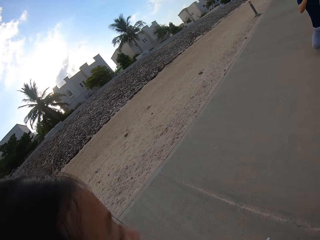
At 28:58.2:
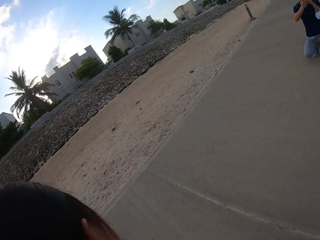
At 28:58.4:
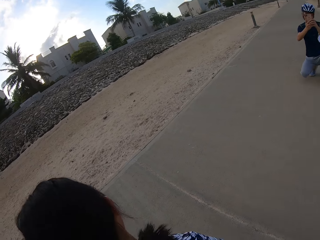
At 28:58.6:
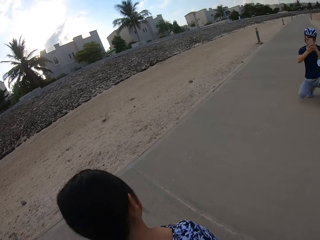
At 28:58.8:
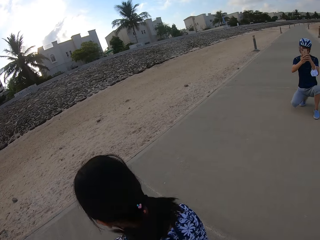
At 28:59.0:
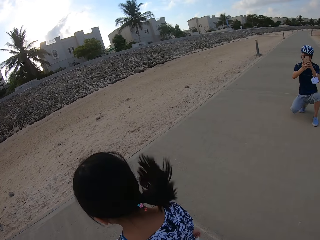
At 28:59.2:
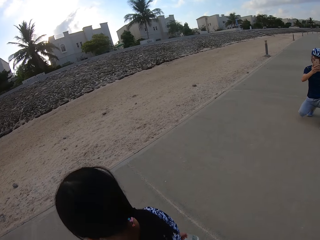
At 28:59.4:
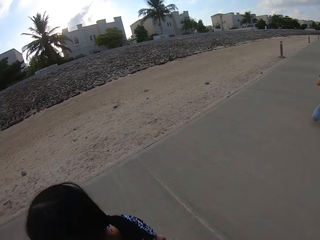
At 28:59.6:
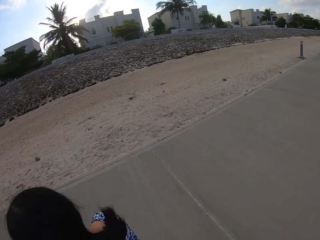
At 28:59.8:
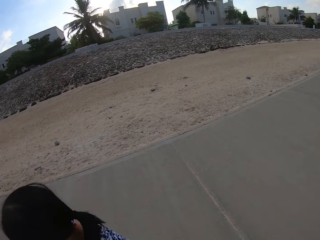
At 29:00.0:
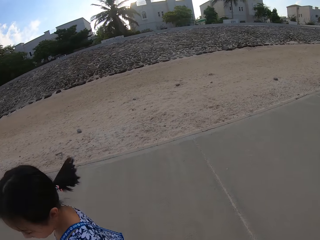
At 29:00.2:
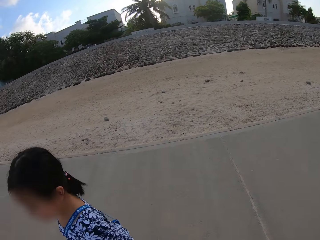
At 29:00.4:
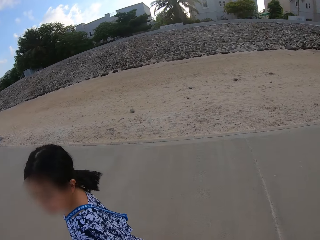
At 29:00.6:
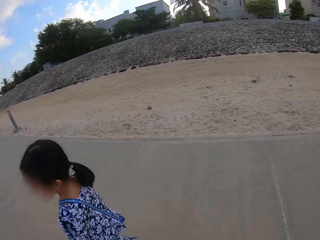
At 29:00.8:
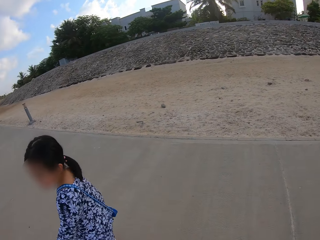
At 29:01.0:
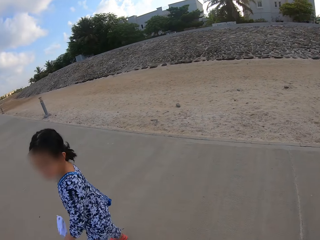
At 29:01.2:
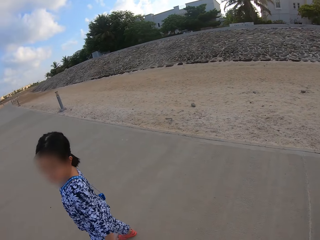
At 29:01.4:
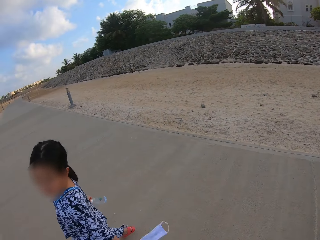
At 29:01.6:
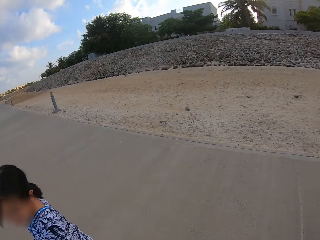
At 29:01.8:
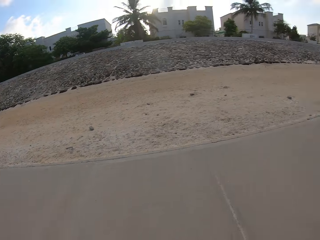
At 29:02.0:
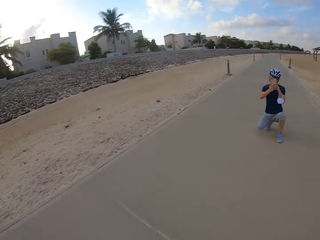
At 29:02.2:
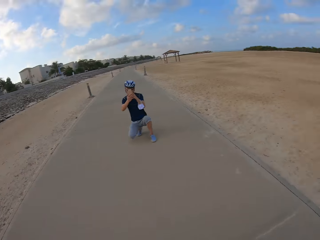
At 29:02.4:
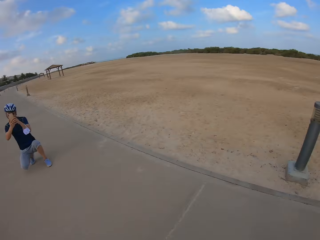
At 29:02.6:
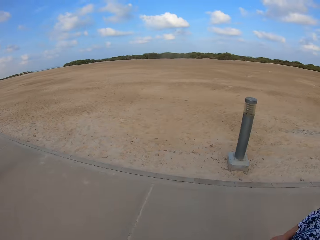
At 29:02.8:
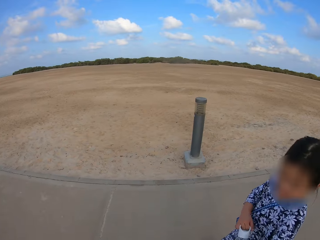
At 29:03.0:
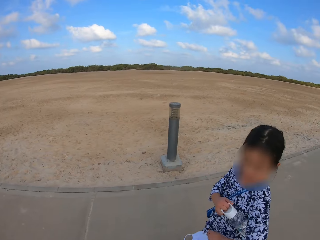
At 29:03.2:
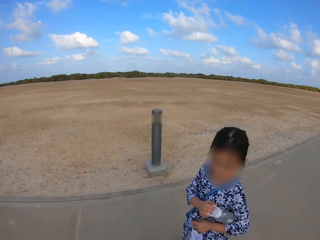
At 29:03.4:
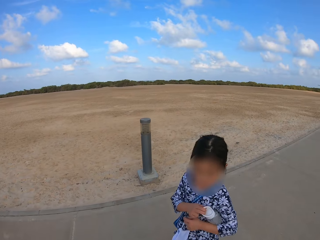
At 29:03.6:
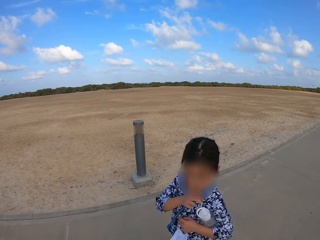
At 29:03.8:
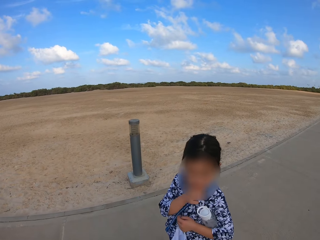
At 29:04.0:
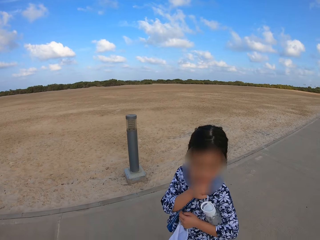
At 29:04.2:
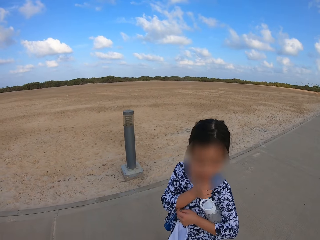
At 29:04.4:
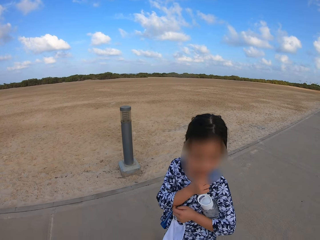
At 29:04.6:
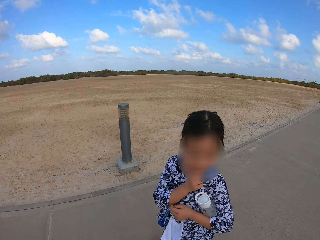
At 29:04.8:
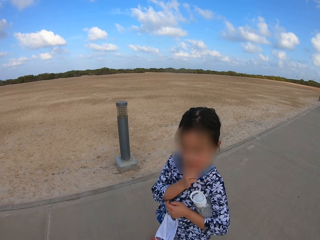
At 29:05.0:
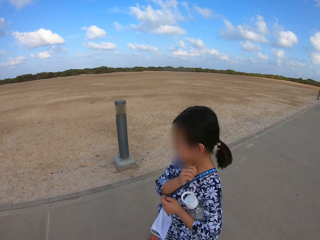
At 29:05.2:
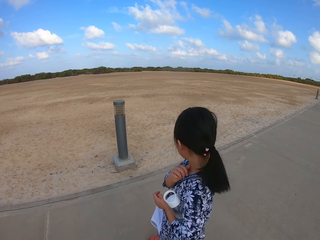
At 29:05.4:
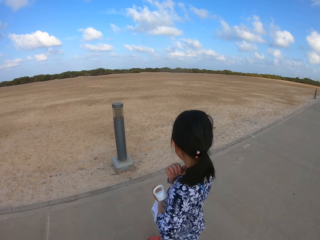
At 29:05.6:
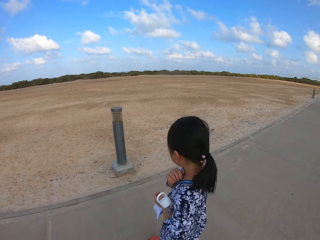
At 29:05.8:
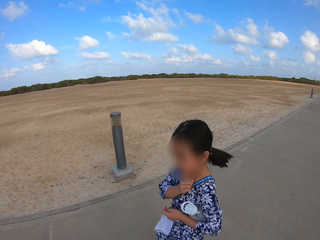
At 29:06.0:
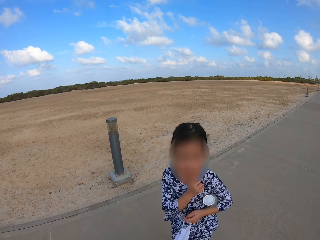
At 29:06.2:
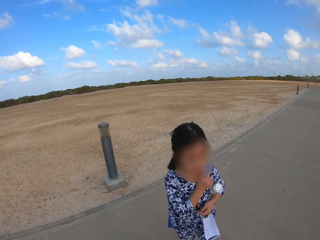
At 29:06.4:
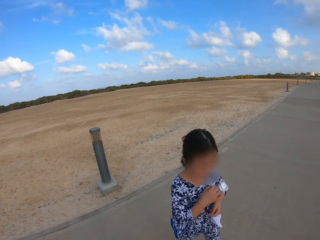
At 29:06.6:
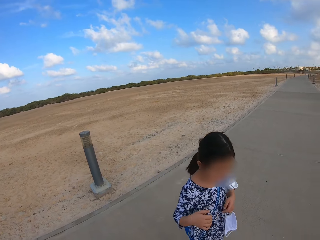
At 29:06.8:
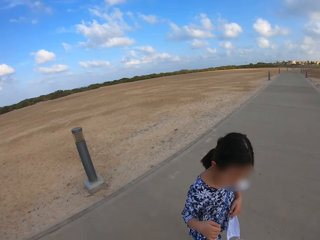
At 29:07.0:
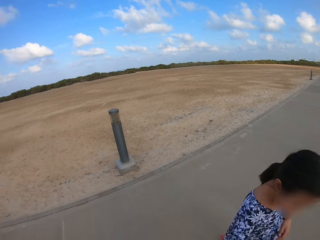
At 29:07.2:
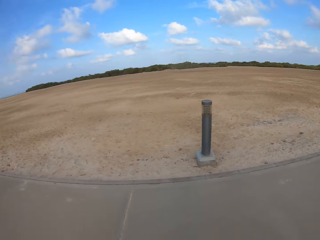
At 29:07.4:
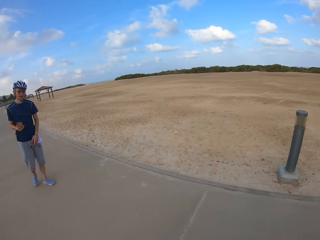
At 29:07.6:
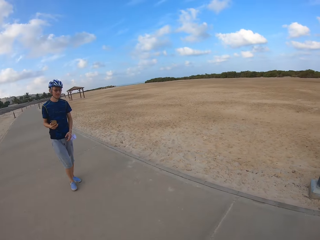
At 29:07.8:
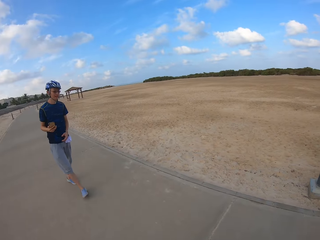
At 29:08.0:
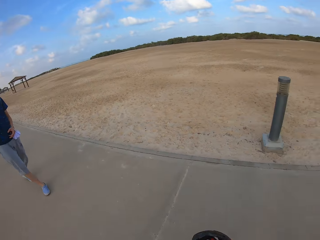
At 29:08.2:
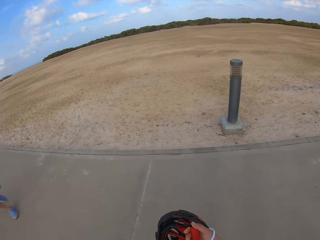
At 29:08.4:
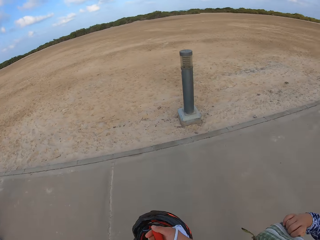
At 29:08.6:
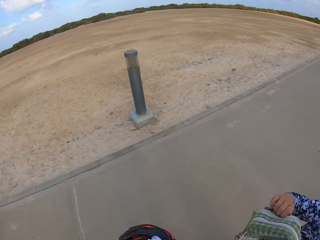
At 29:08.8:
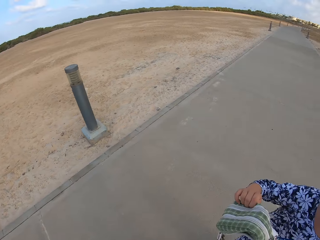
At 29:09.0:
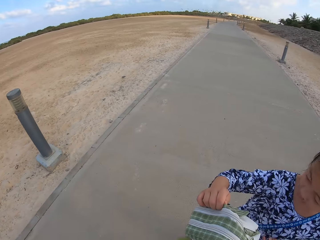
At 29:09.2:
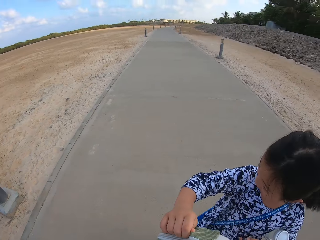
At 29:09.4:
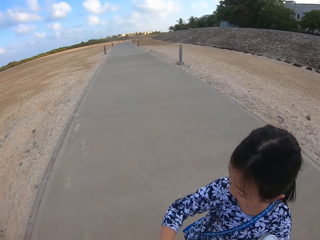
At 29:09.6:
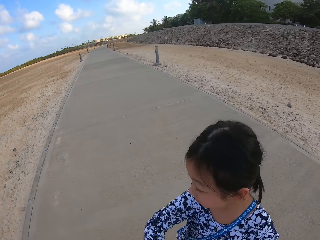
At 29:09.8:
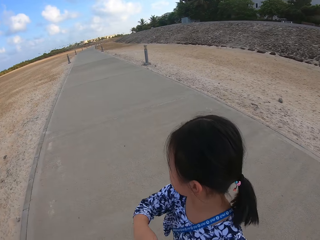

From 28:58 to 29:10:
A person walks on the sidewalk. The camera wearer looks around. They look at the person. The person walks on the sidewalk. Another person walks on the sidewalk.

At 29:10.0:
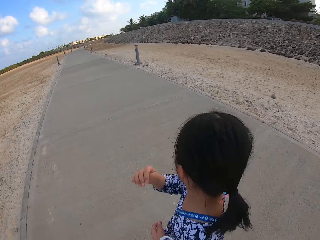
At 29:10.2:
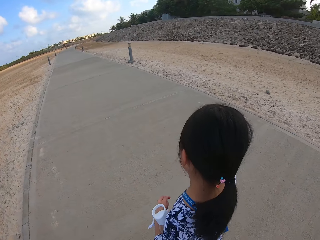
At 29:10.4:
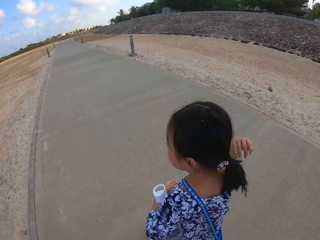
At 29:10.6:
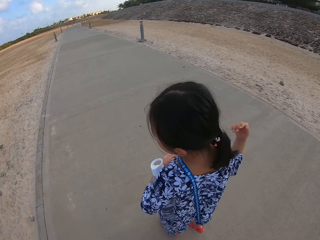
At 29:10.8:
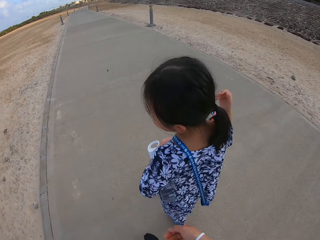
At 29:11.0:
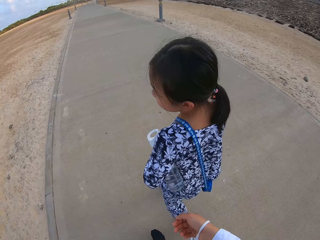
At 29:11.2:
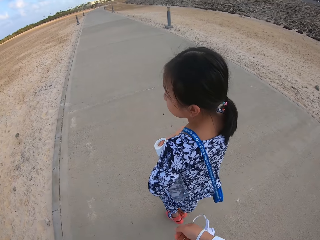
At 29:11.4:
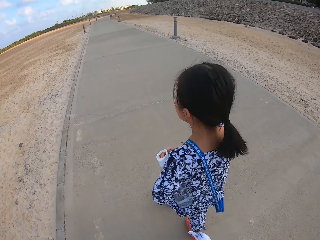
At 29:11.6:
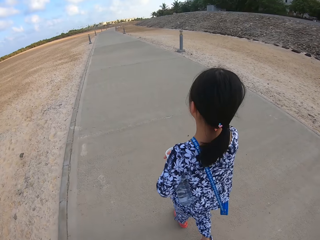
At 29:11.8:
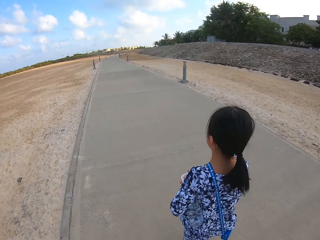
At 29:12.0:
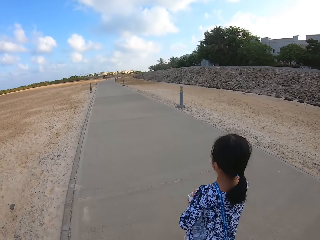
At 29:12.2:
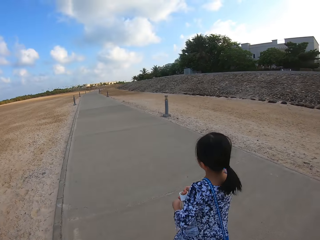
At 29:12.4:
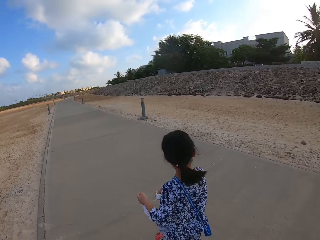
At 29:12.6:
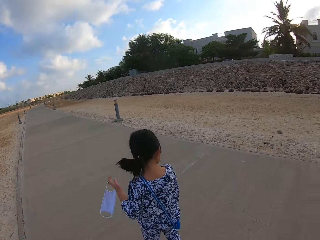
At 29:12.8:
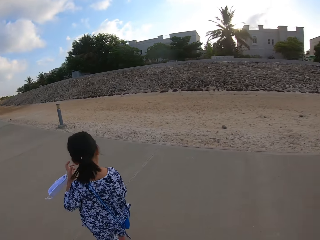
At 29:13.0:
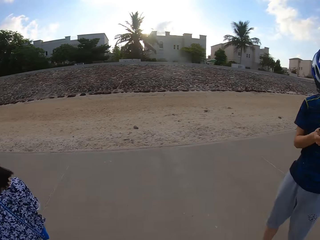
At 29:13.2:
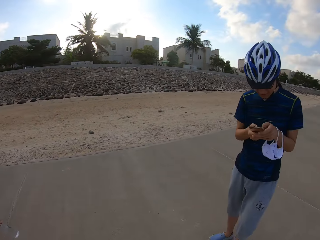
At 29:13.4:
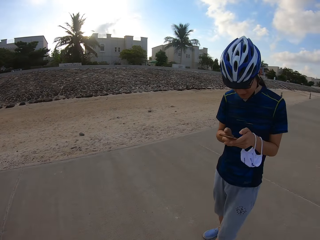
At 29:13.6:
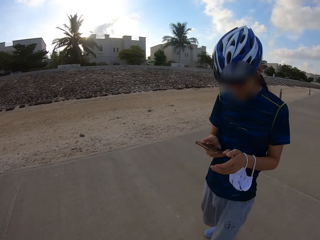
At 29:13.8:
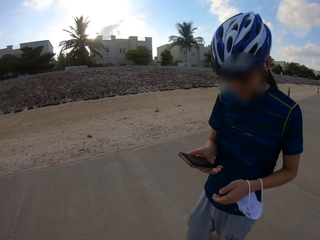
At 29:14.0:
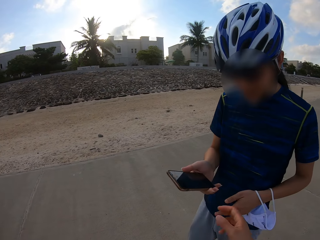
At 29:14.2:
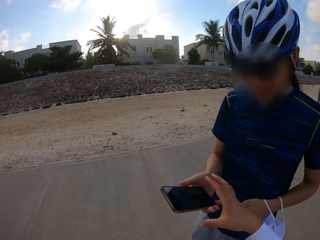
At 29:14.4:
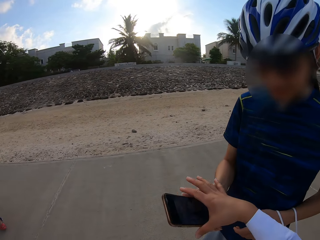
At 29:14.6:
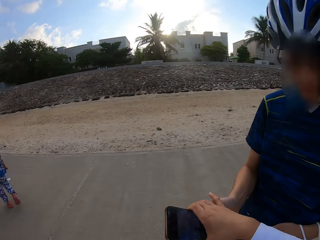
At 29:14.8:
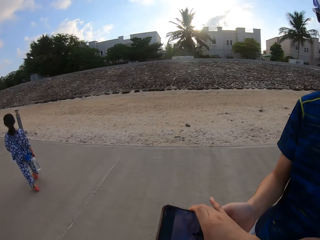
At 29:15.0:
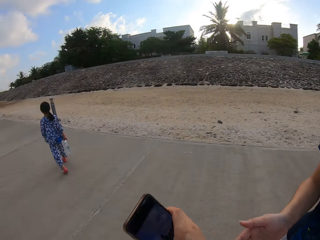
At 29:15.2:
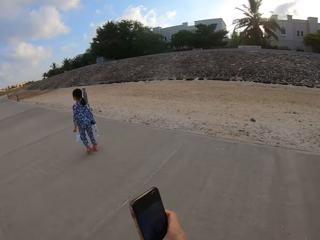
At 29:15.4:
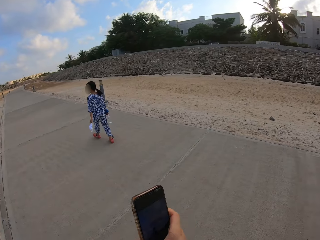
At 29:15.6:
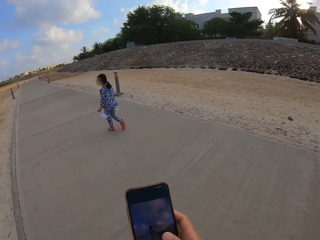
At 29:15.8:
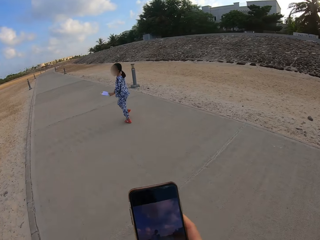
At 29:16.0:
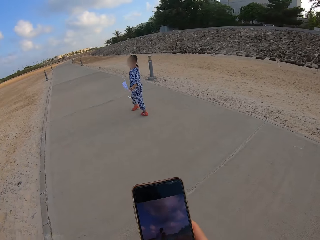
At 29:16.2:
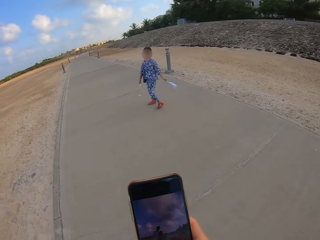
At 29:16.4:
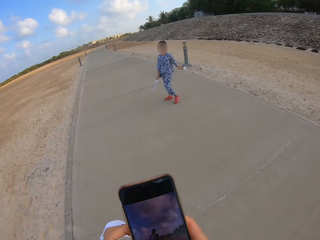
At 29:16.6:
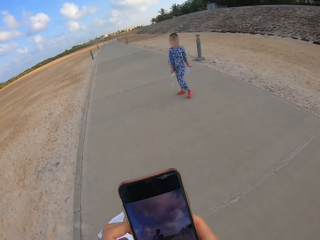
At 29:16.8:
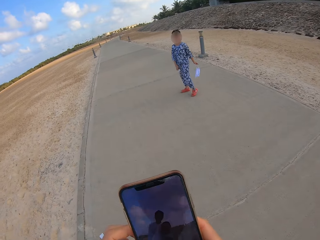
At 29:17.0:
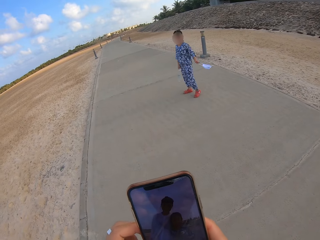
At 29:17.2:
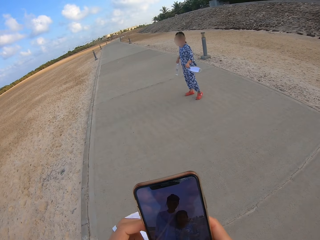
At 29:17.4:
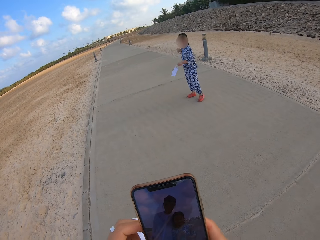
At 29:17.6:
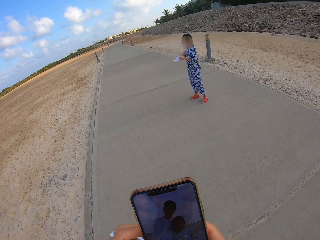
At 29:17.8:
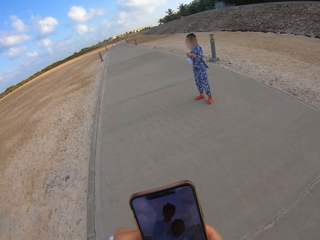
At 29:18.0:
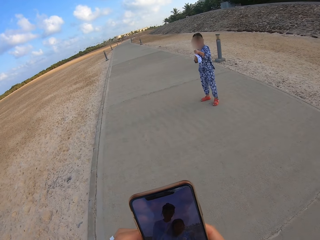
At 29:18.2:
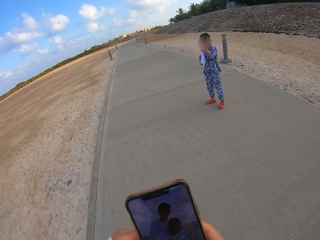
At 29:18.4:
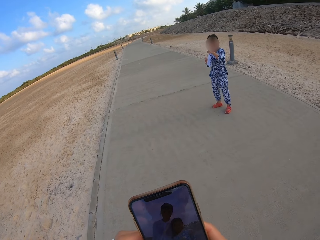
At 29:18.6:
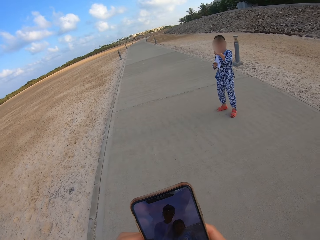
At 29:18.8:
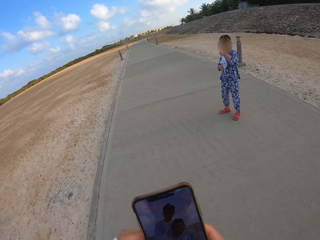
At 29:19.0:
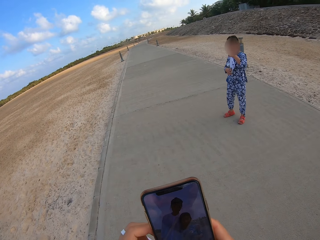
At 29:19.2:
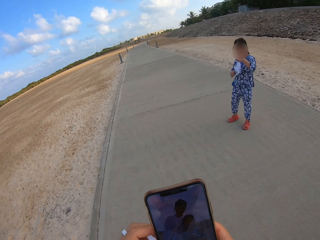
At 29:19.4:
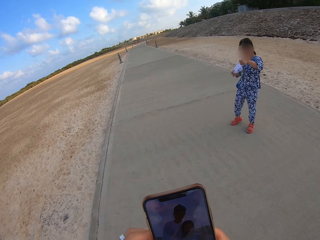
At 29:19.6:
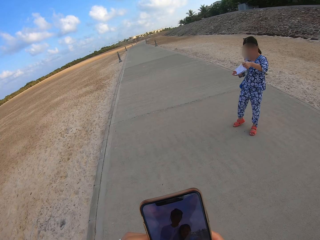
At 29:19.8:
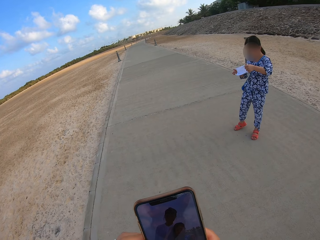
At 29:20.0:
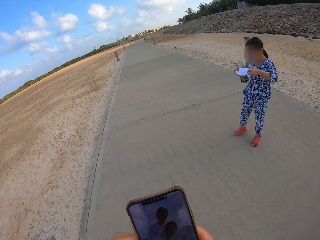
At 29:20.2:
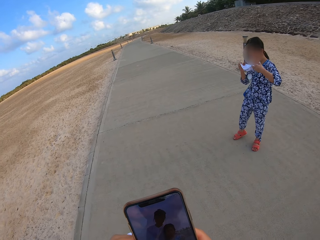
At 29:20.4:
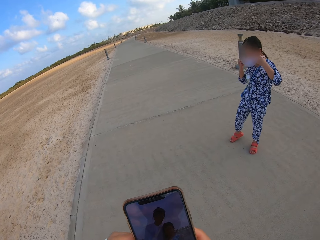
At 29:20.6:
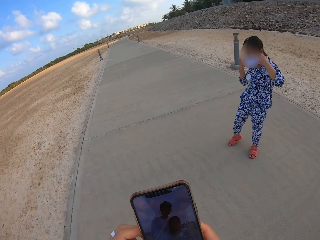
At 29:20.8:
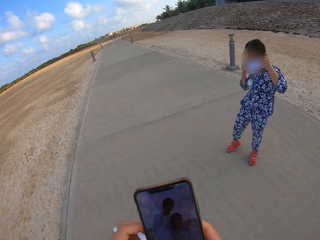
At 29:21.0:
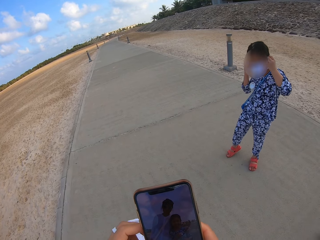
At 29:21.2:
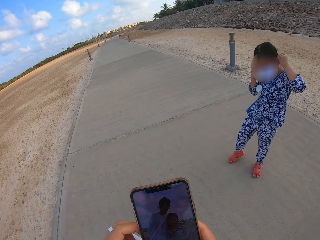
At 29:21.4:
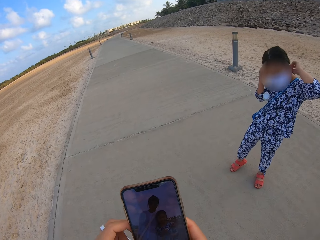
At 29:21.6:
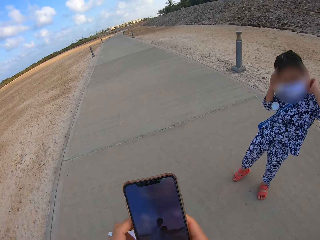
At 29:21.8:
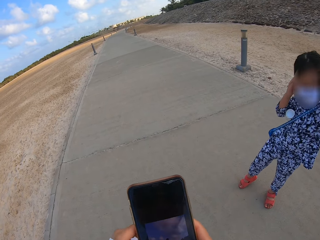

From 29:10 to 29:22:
A person walks on the sidewalk. Another person walks on the sidewalk. The camera wearer takes the phone from the other person. They stare at the phone, walk on the sidewalk, and operate the phone. The first person puts on a face mask.
